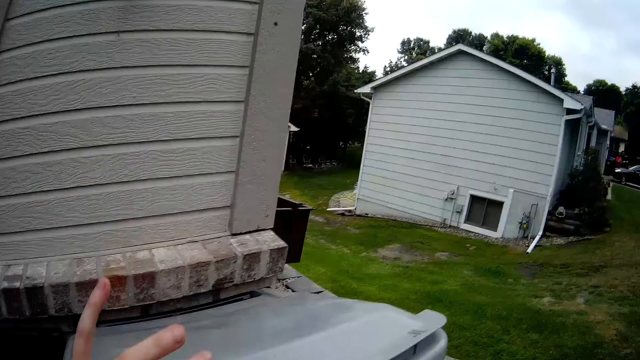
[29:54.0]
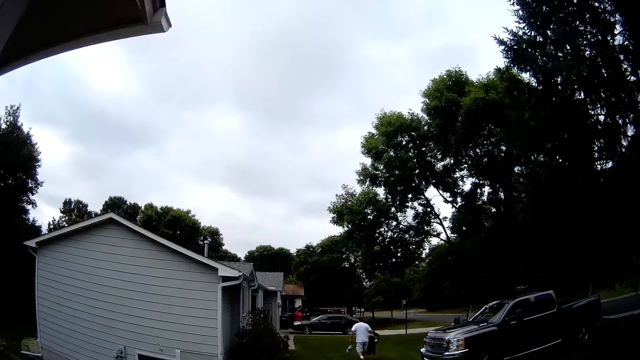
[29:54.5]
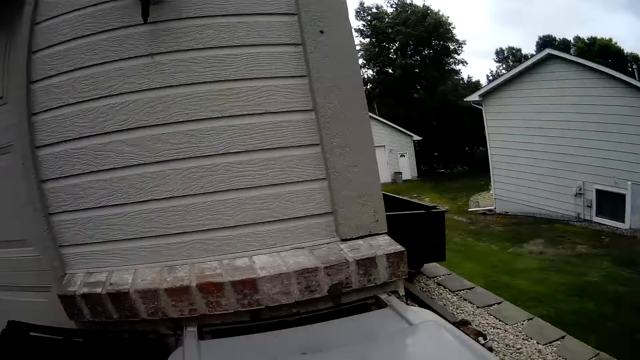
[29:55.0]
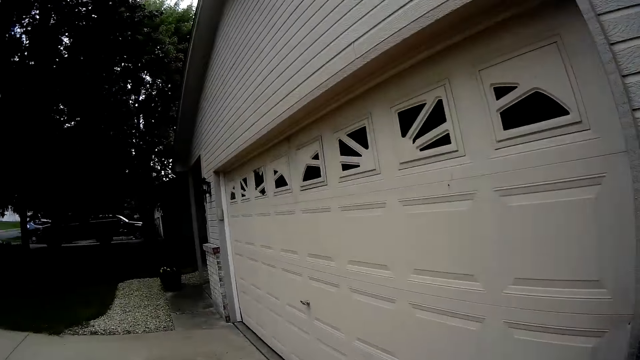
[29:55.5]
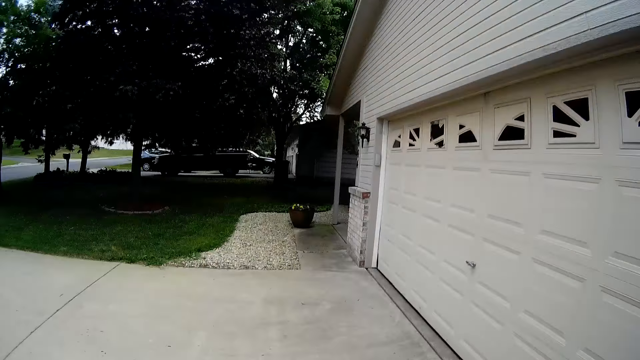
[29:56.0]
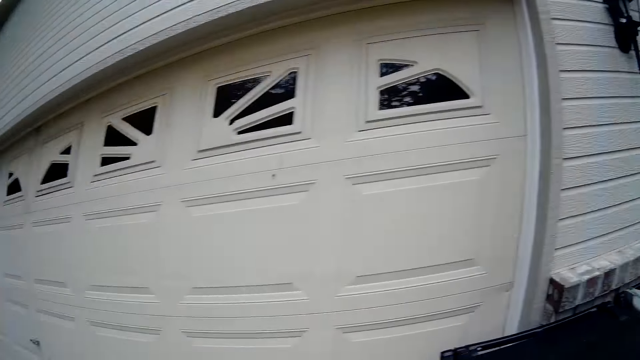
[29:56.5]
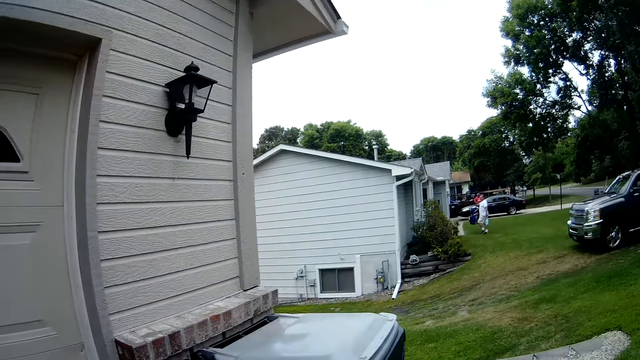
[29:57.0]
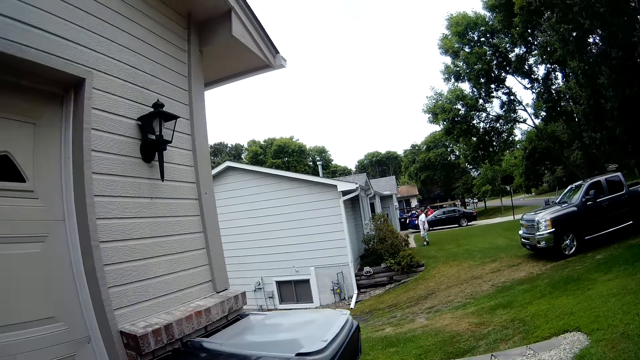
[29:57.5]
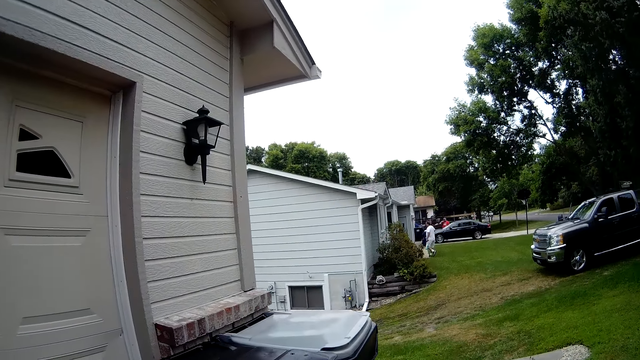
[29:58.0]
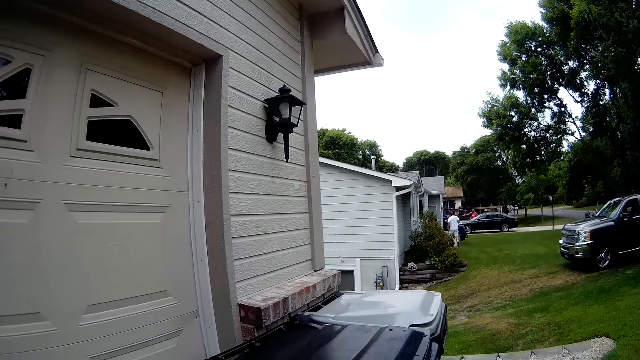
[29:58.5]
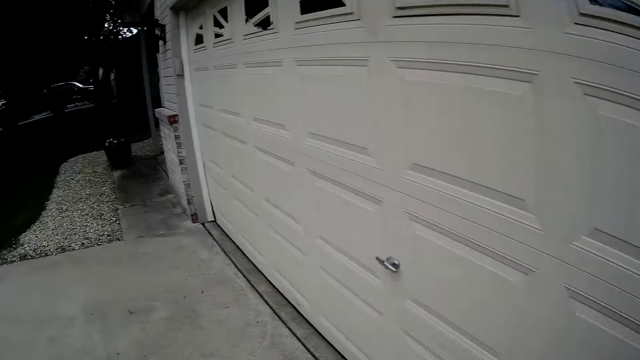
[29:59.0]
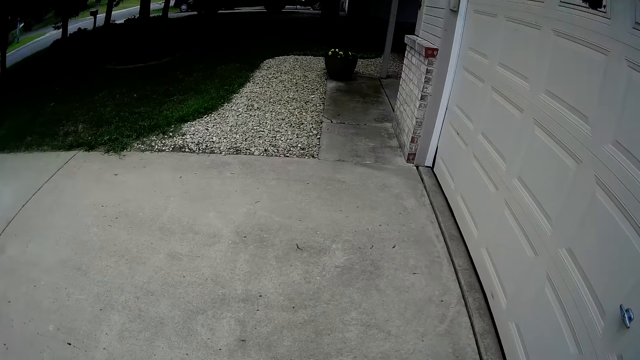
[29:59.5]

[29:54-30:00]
The camera wearer closes the dust bin. They look around the compound.
